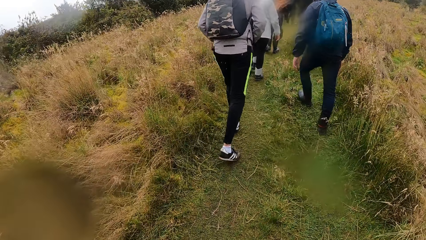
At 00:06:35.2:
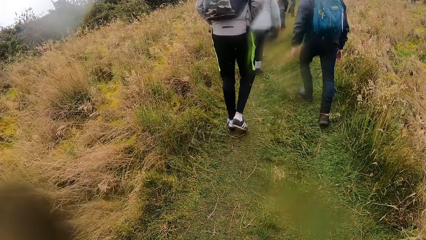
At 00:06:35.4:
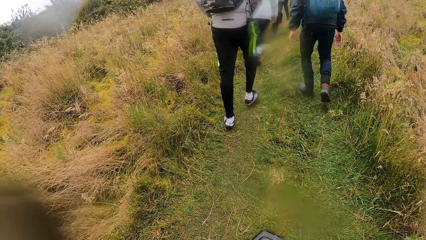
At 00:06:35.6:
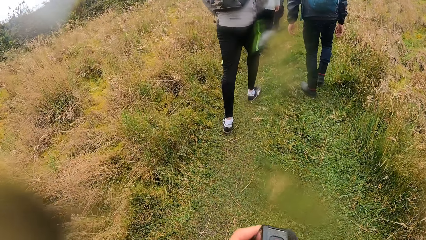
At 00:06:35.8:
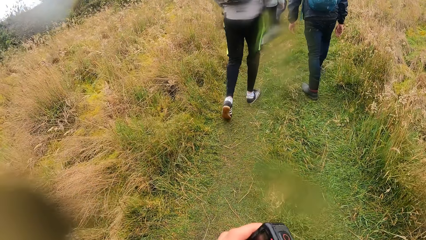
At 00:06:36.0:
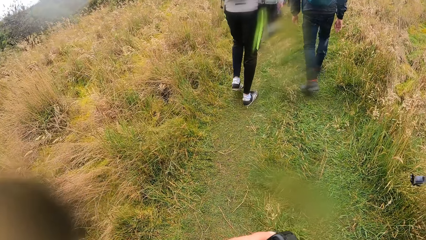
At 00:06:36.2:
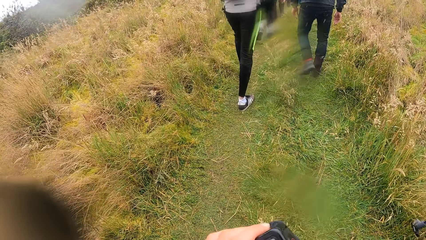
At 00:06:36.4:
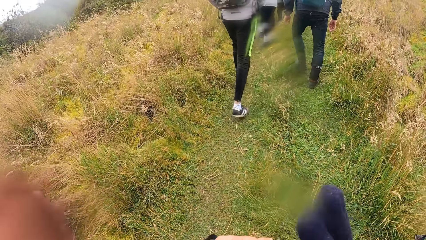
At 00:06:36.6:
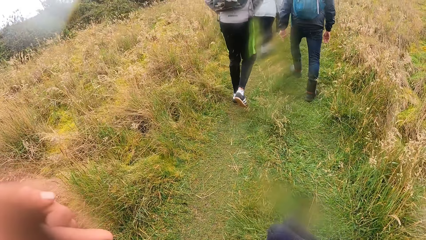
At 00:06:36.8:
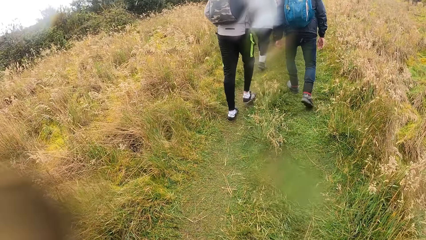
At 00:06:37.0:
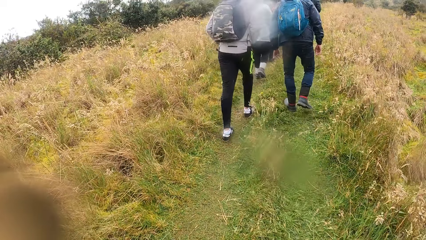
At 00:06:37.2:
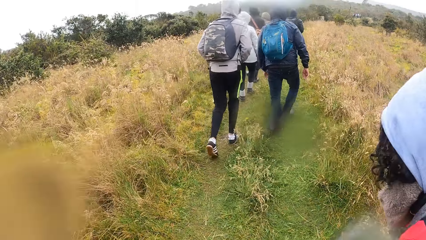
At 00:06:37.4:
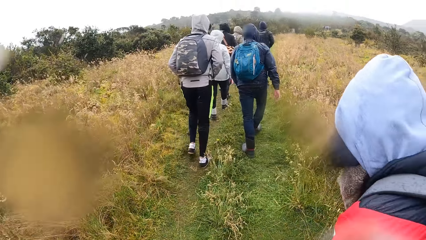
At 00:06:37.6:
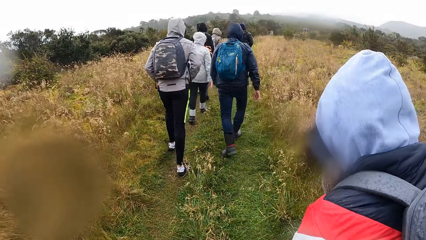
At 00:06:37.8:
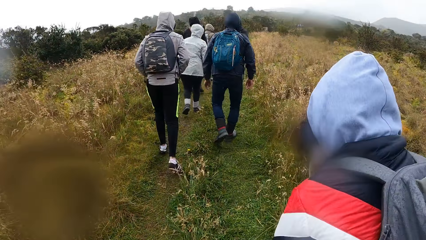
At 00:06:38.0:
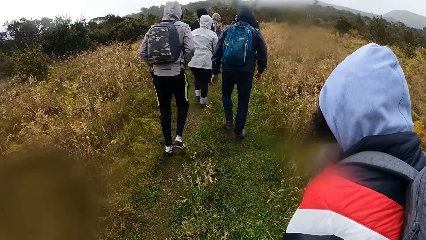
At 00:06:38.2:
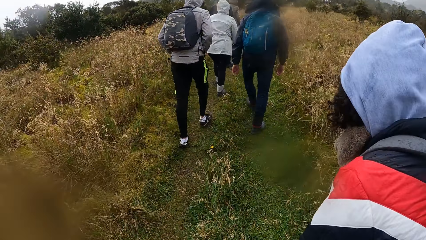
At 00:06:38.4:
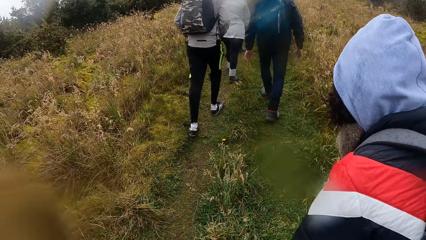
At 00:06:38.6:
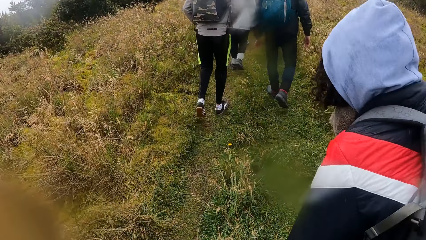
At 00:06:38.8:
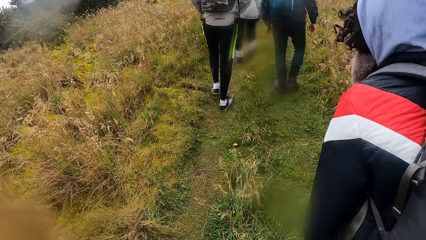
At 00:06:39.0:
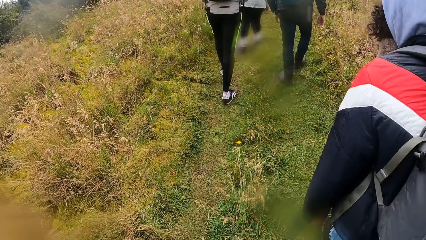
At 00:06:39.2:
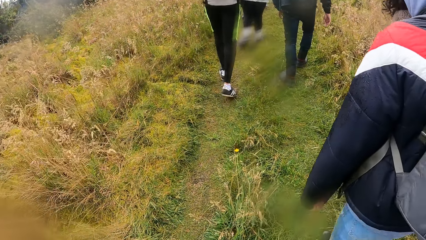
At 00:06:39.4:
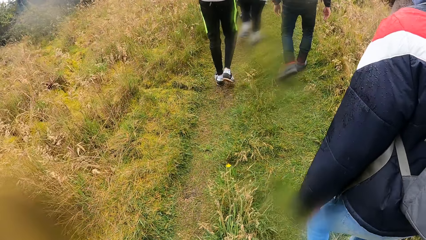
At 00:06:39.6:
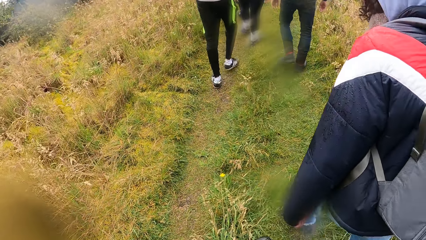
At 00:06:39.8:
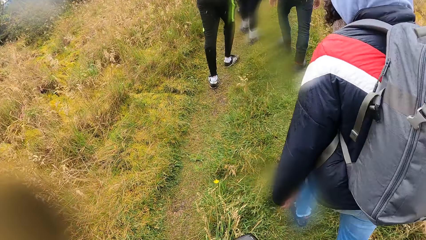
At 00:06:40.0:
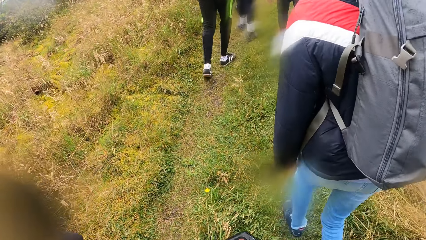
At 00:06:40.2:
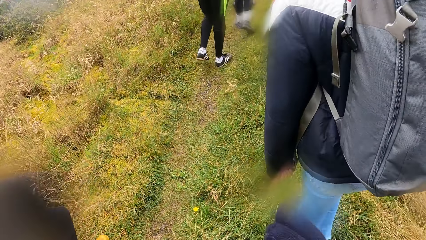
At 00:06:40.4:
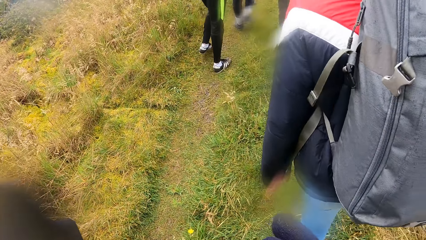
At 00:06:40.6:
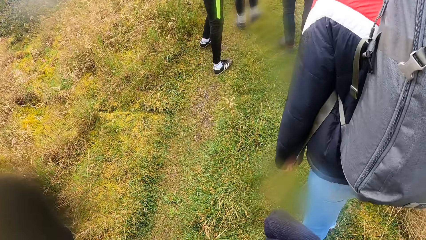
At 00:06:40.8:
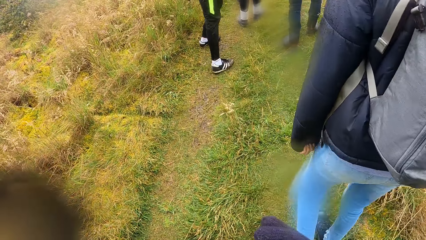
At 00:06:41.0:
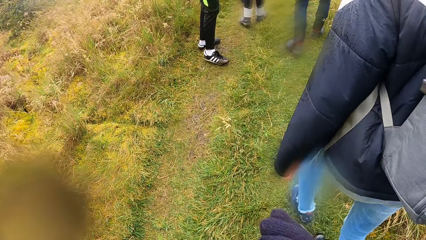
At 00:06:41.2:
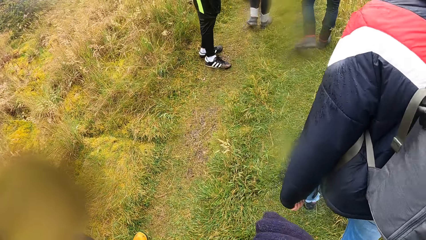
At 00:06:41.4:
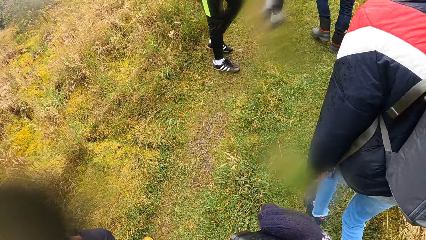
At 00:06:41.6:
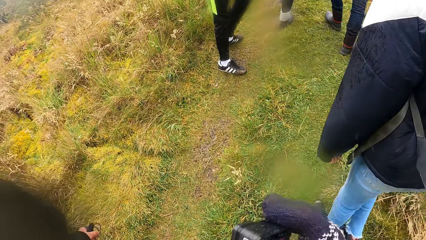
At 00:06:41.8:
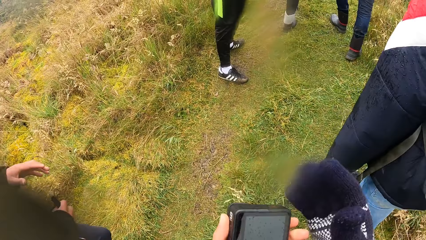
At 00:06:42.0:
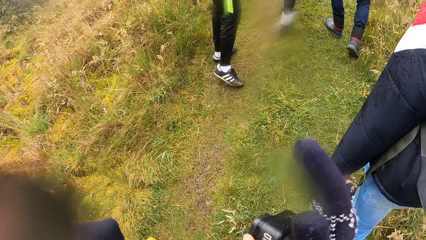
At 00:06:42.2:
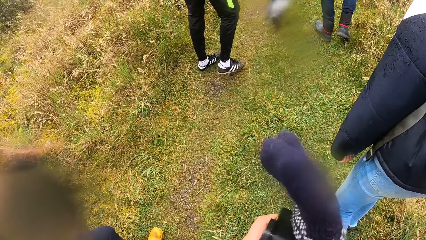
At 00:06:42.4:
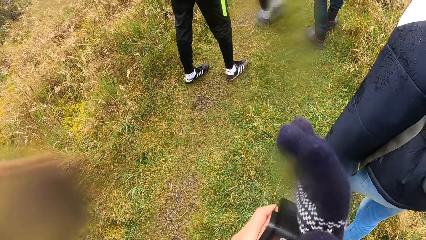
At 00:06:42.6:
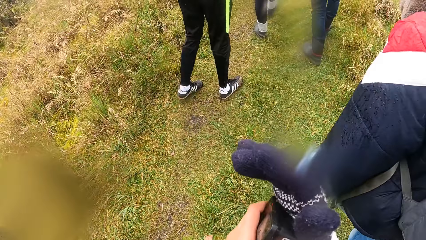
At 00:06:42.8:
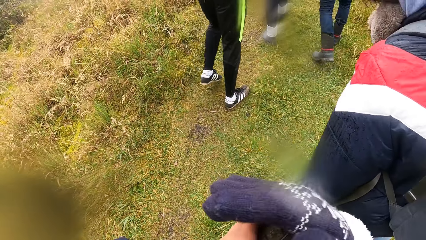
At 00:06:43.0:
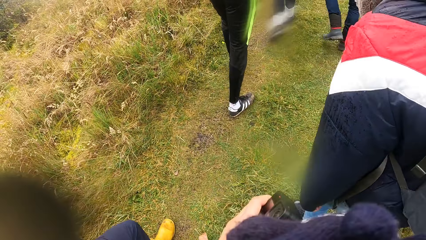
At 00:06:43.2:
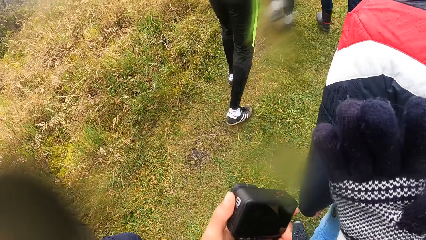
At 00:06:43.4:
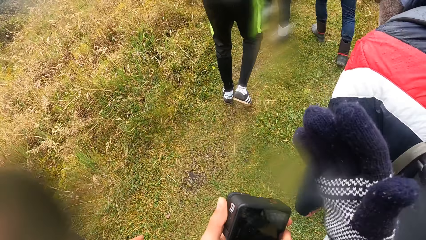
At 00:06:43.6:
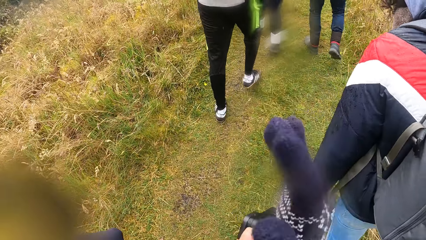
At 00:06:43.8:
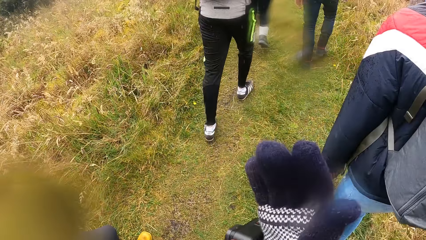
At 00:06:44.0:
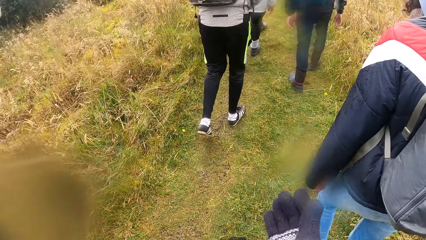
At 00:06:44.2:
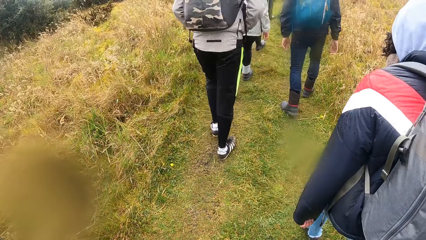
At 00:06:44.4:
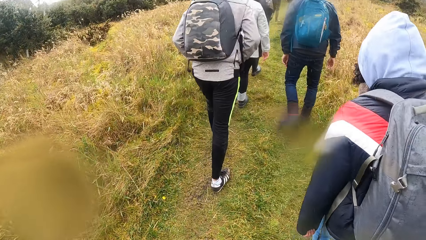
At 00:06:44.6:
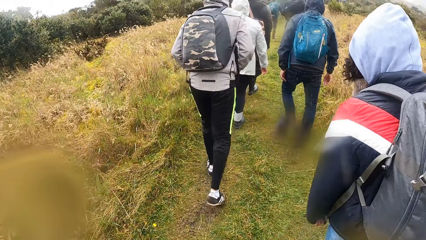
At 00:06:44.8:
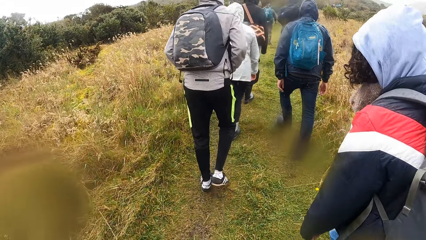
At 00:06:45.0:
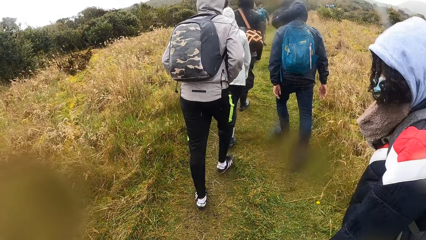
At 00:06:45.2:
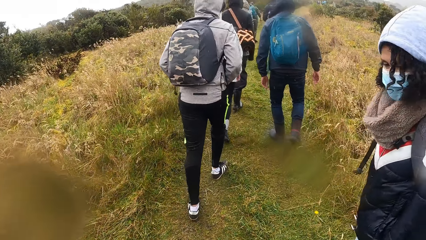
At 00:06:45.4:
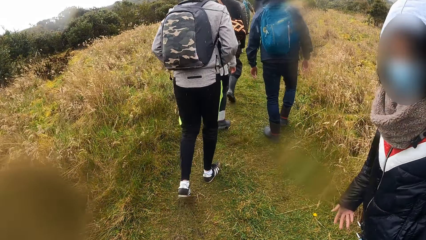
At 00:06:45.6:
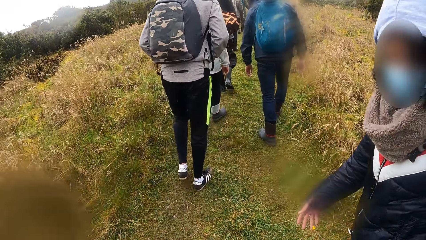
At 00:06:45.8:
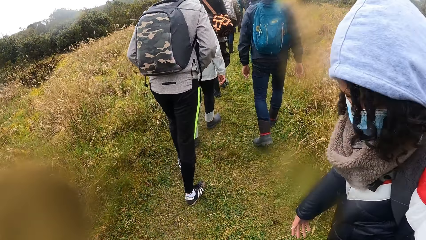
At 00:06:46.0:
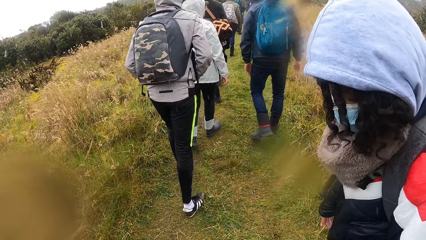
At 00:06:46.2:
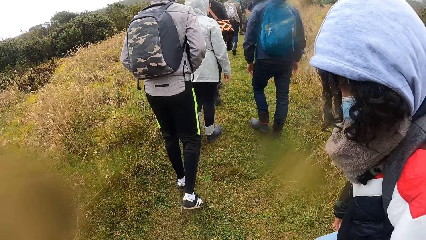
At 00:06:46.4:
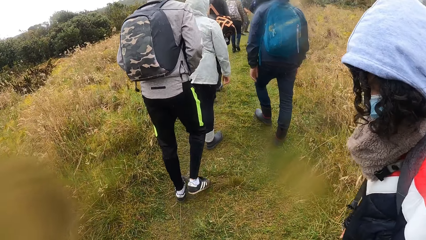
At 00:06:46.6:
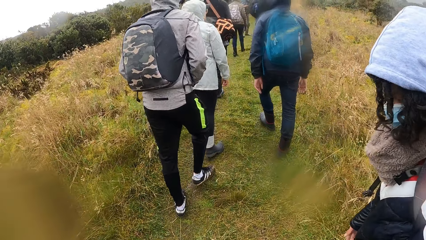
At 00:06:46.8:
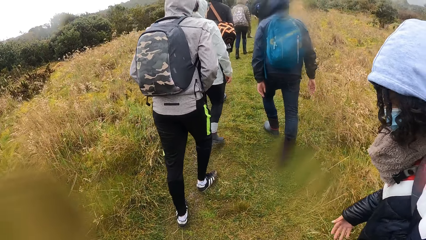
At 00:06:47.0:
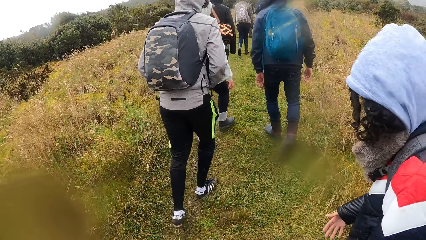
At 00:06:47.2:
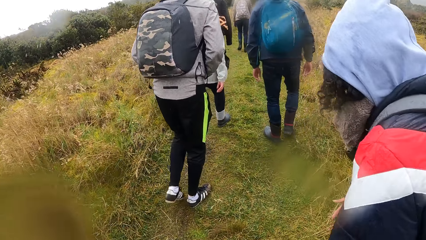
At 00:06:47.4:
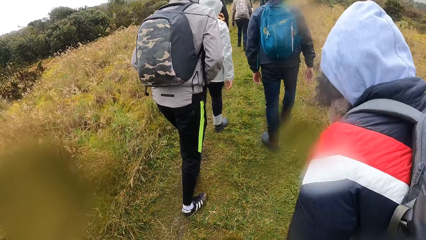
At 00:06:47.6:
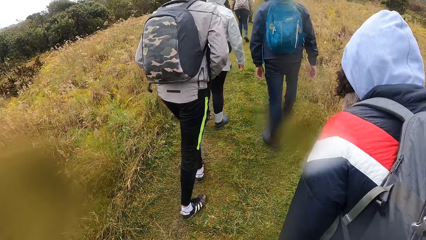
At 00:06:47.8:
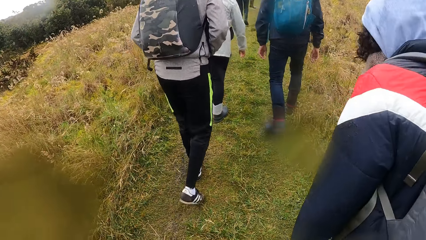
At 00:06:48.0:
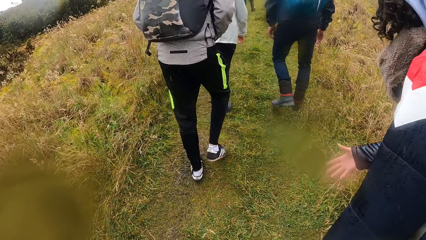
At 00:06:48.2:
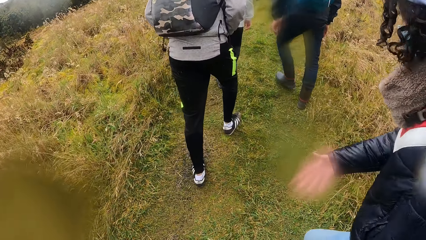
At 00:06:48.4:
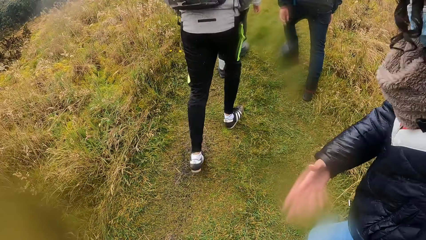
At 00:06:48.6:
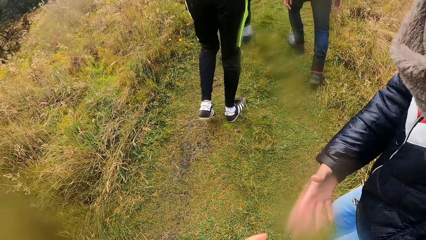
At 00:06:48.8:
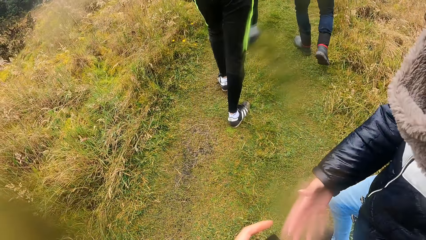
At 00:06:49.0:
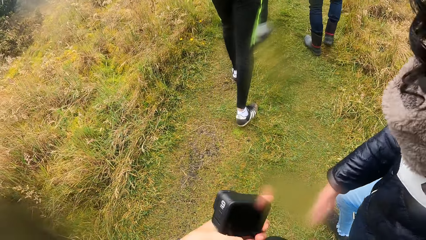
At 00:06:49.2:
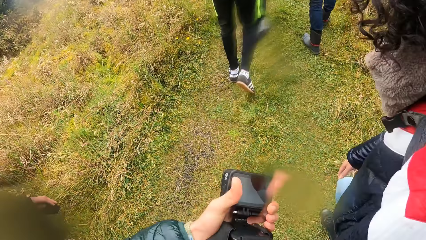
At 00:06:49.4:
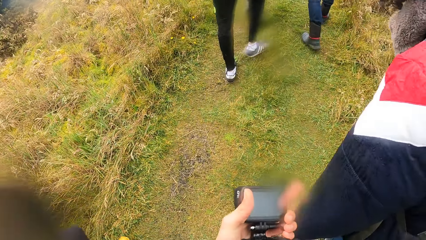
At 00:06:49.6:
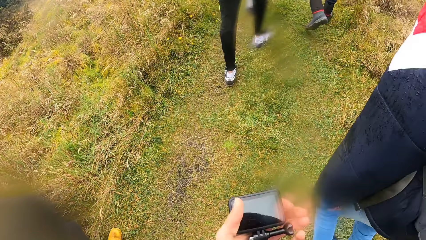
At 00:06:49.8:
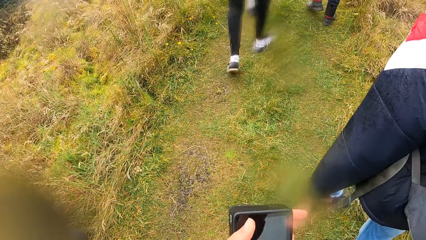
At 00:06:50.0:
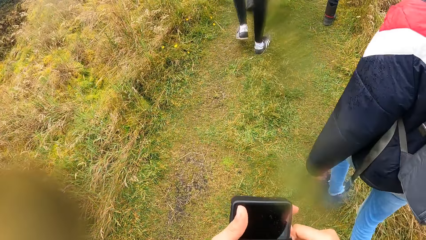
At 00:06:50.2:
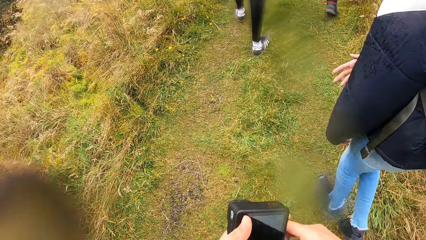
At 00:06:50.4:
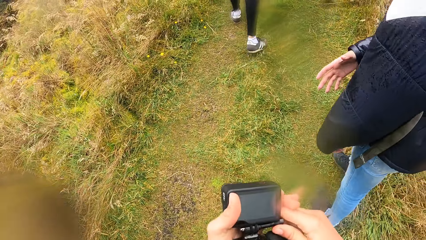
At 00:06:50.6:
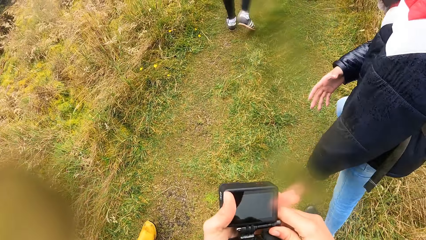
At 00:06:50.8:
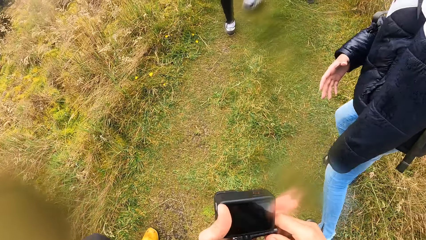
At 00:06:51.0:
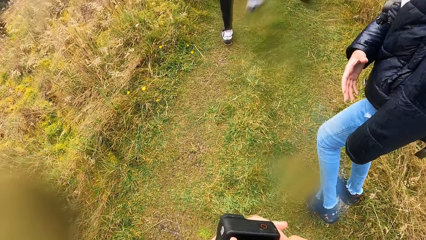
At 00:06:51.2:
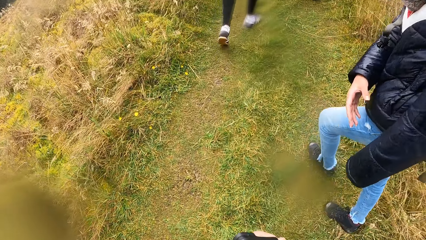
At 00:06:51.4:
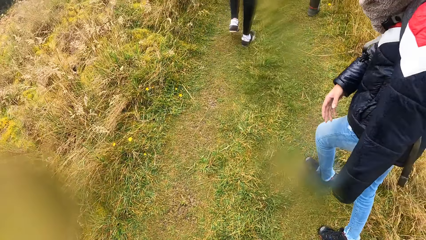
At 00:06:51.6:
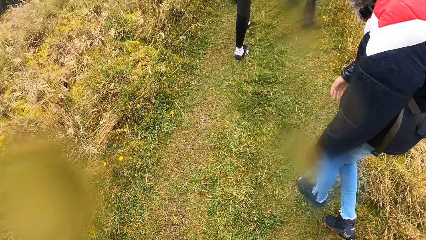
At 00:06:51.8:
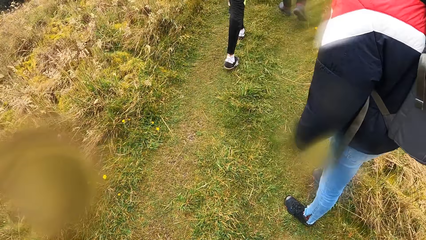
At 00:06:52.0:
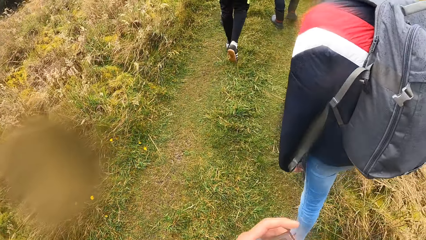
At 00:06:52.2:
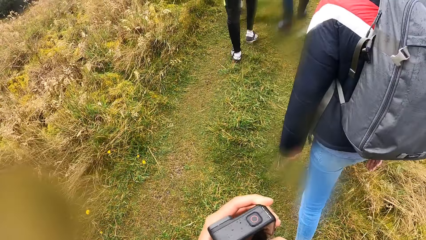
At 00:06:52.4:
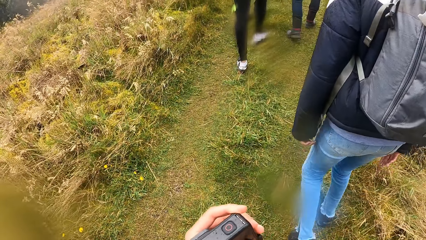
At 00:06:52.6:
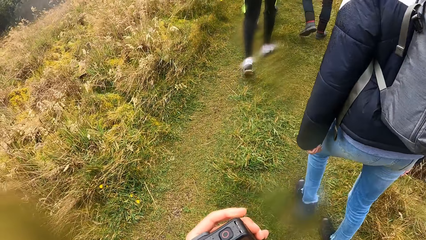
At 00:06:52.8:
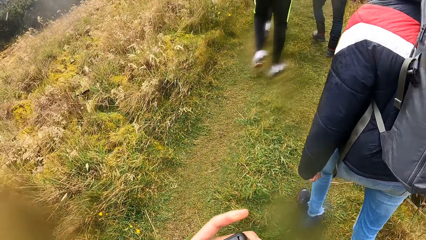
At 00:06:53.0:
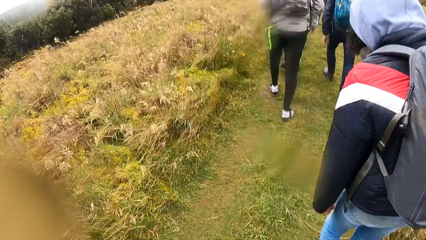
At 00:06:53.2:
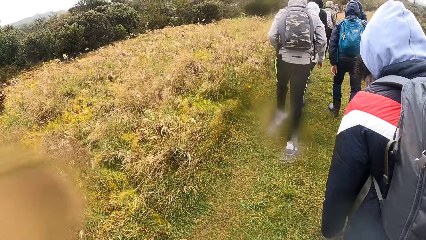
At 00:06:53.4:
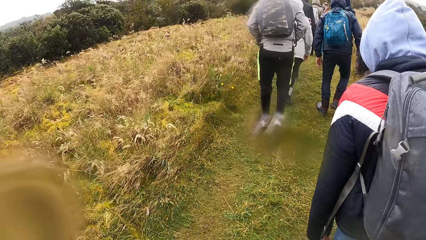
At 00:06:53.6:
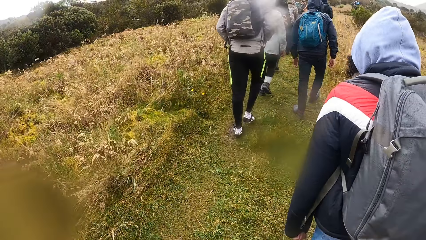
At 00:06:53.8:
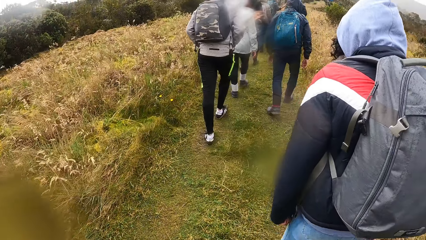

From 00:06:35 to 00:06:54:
The camera wearer places his right hand on the camera. He removes his right hand from the camera. He wipes the camera with his right hand. He removes his right hand from the camera. He wipes the camera with his right hand. A woman turns around. The woman interacts with the camera wearer. The camera wearer moves around. The woman stretches her hand out. The camera wearer fixes the camera. He holds the camera with his right hand. He moves around. He walks around.
